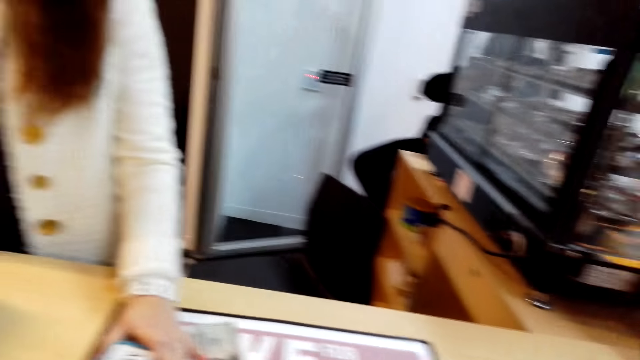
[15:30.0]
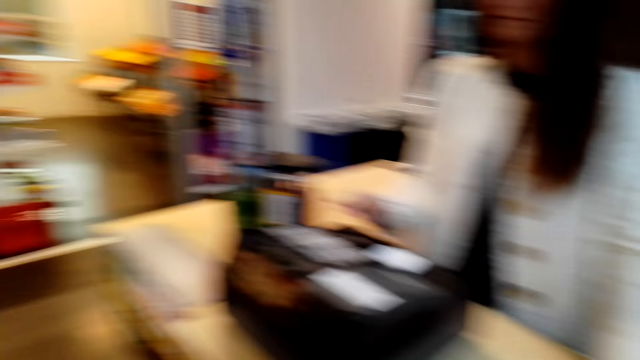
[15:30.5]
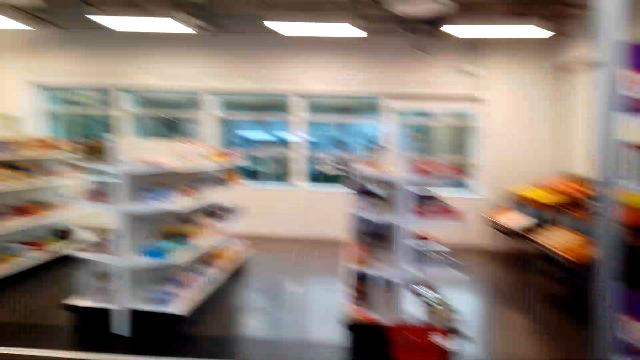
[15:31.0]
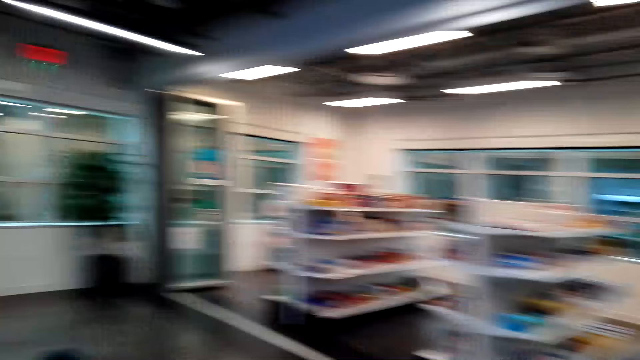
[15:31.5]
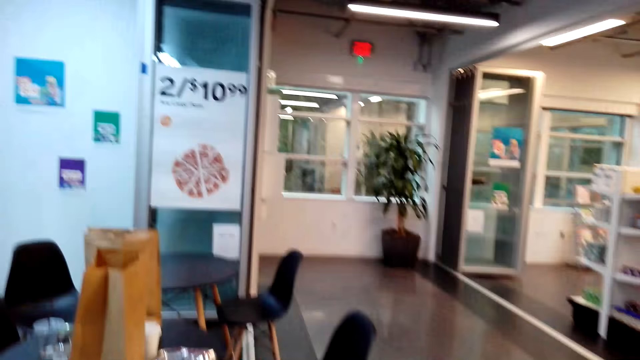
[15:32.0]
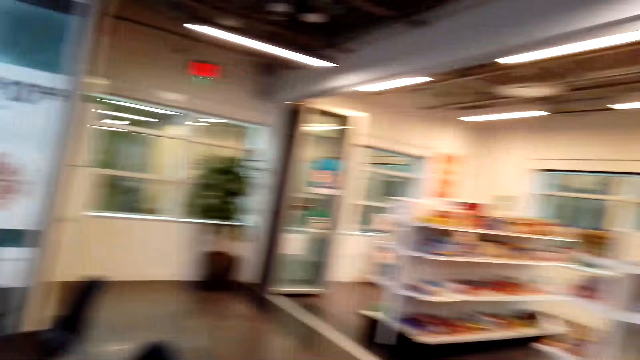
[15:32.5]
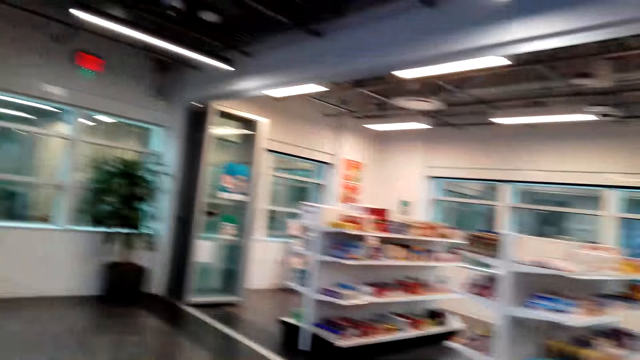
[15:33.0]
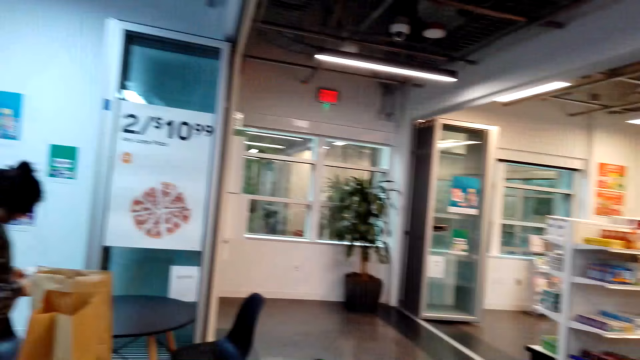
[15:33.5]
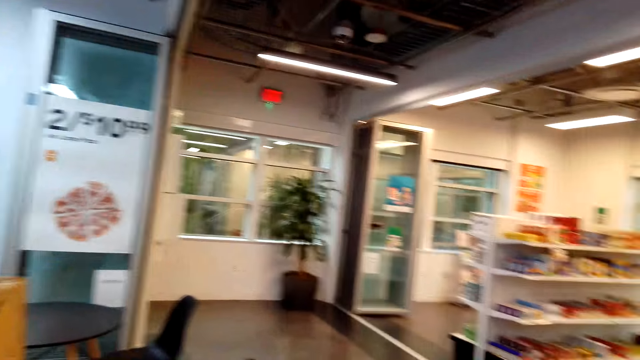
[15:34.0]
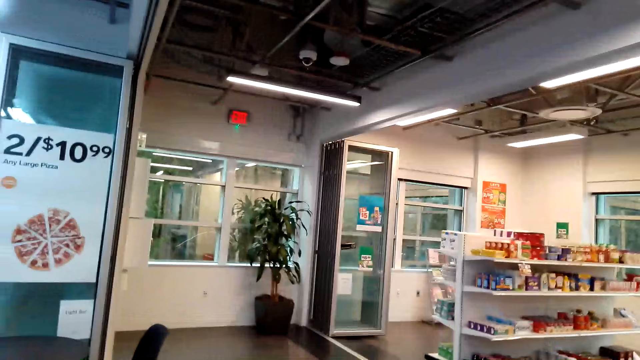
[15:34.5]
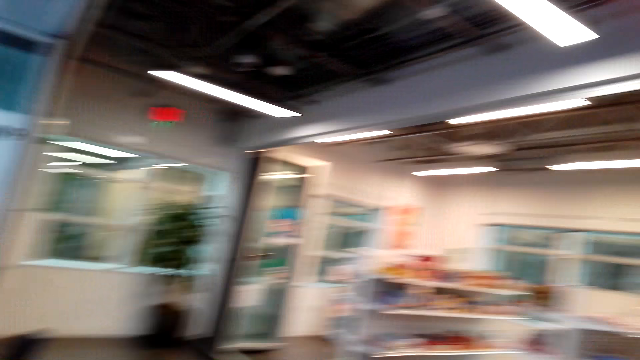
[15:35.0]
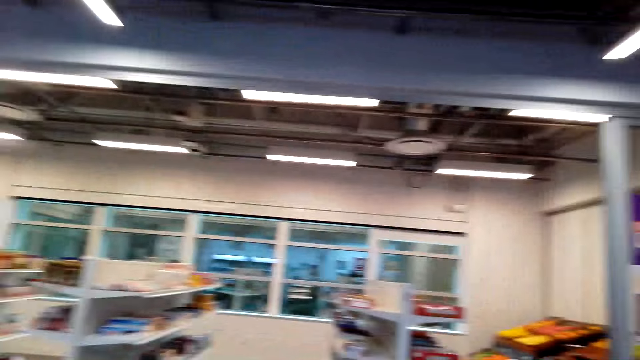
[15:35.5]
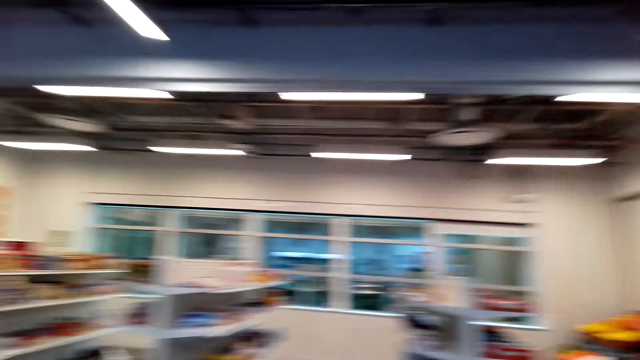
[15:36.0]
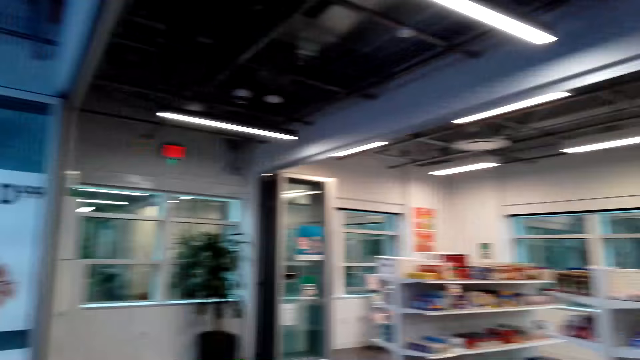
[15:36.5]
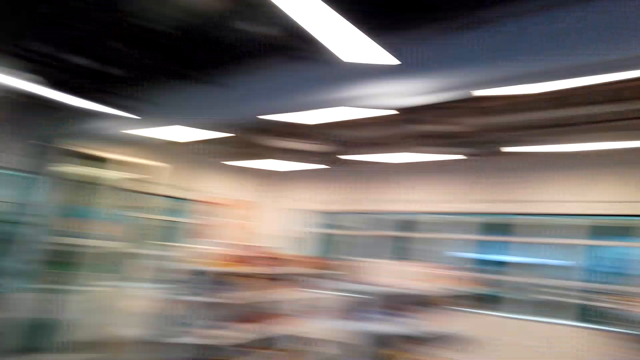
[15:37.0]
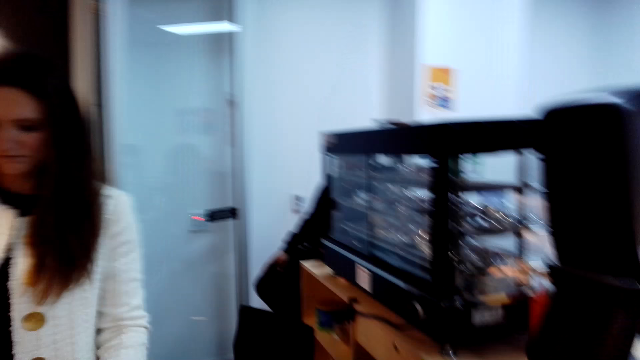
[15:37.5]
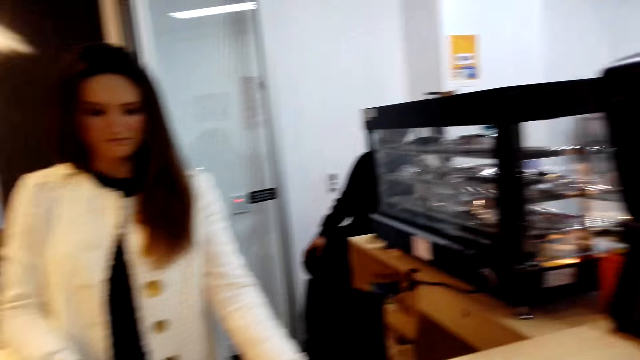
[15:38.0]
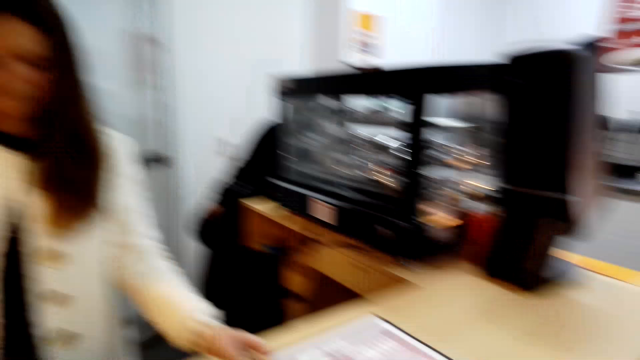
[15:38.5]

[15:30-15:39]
The camera wearer turns around. They interact with a person.

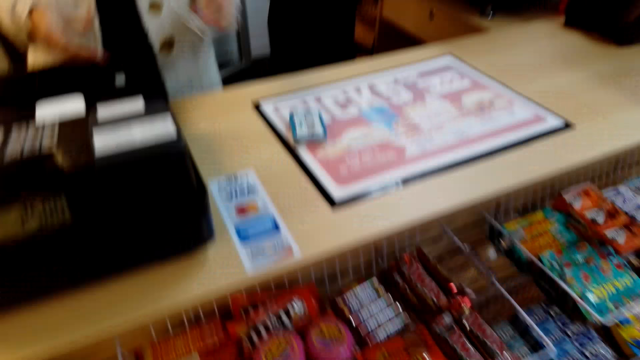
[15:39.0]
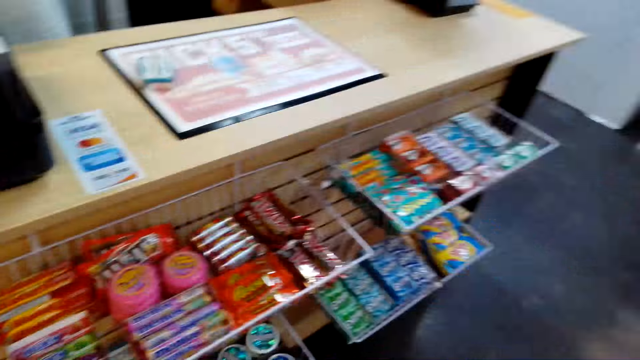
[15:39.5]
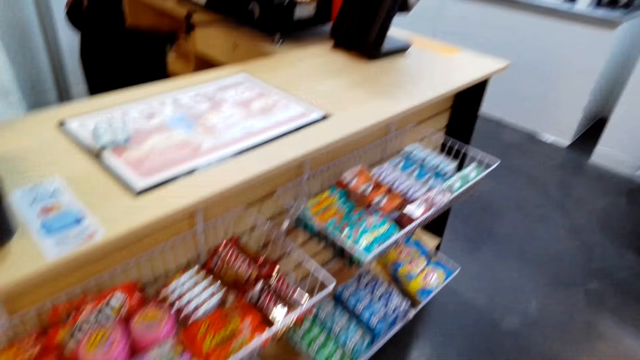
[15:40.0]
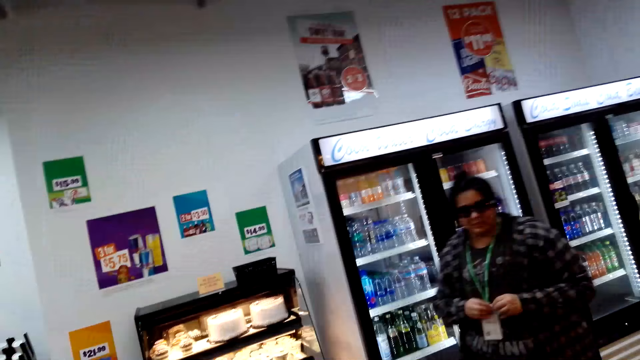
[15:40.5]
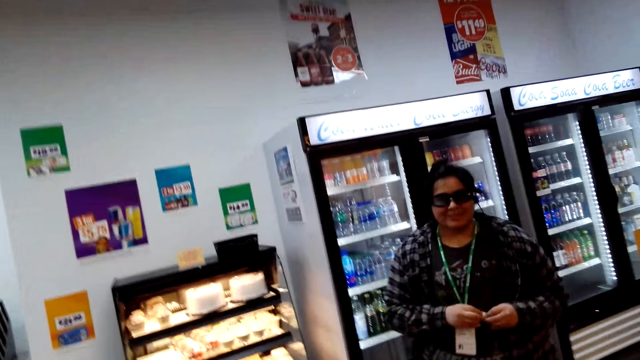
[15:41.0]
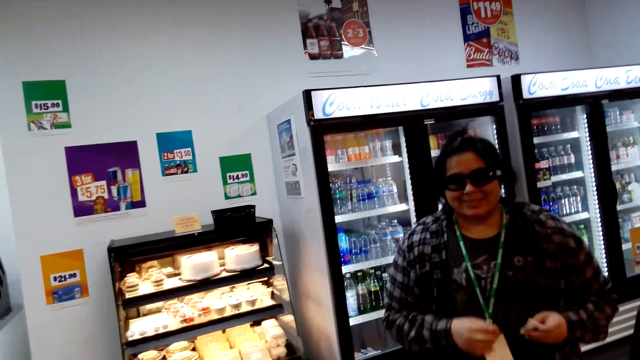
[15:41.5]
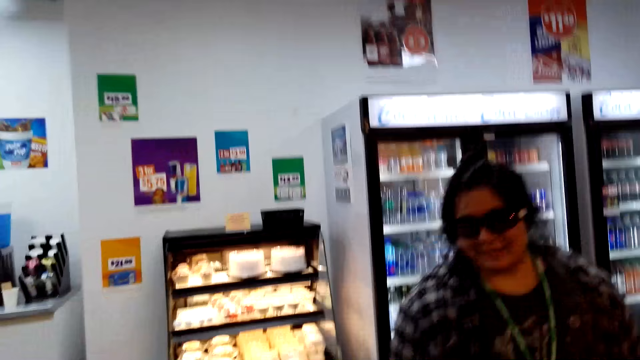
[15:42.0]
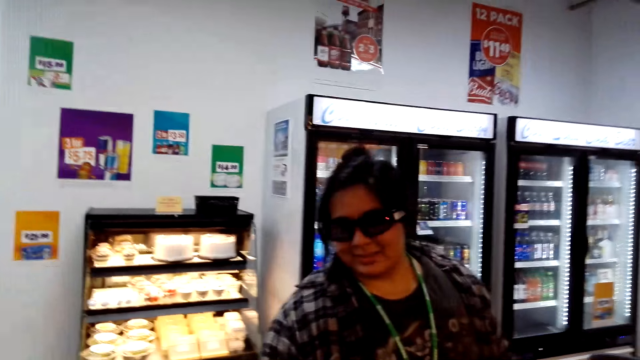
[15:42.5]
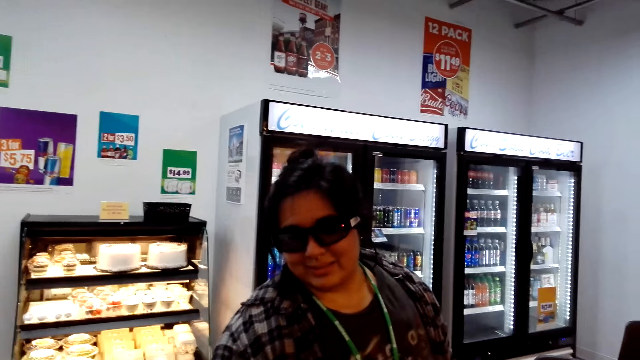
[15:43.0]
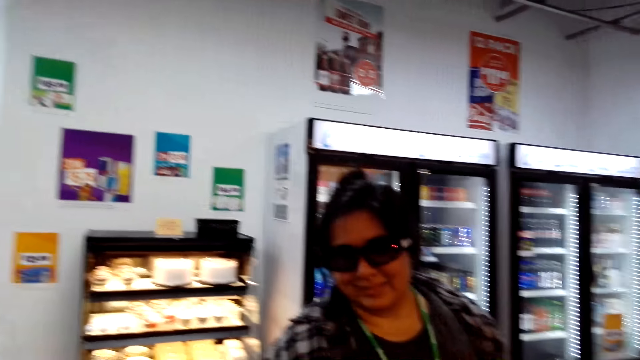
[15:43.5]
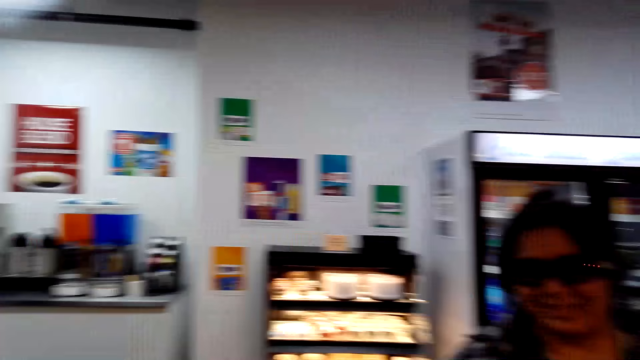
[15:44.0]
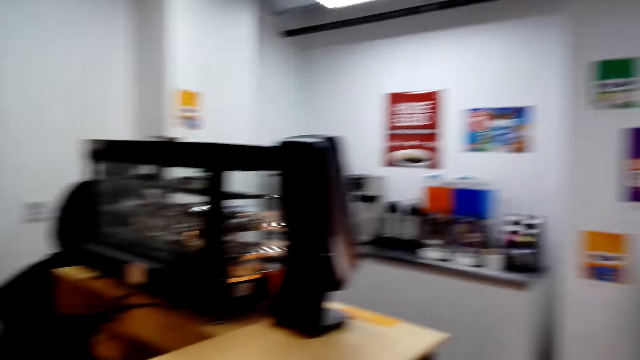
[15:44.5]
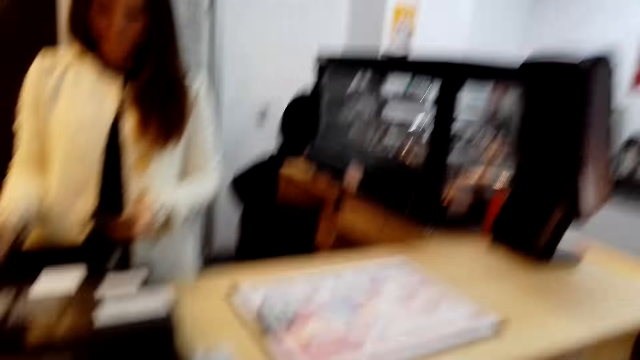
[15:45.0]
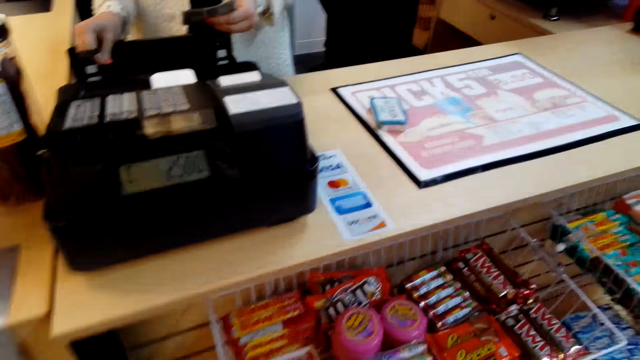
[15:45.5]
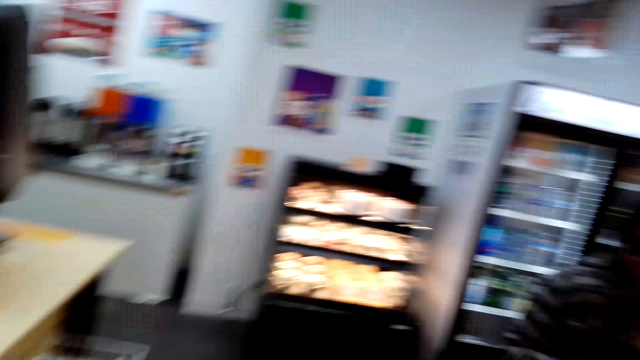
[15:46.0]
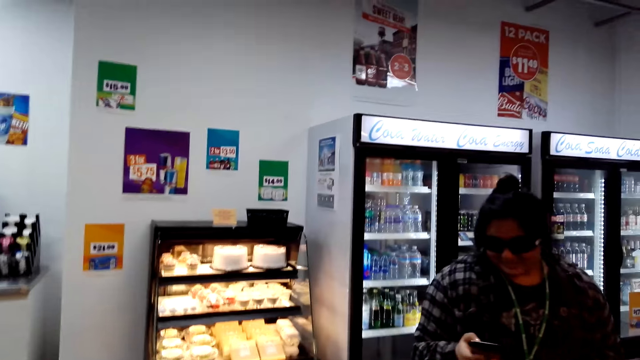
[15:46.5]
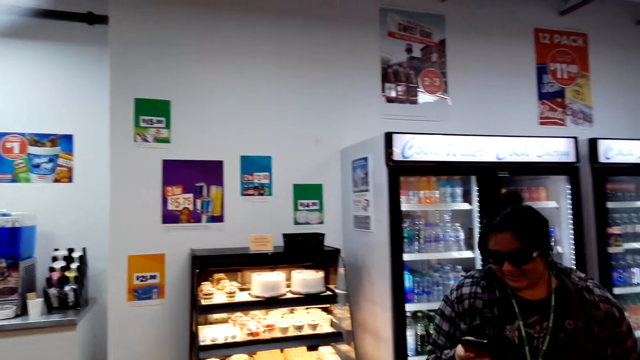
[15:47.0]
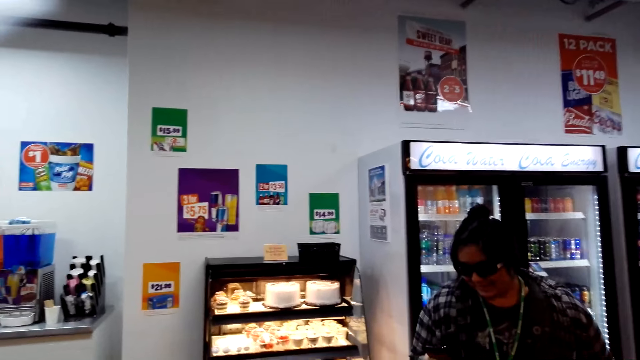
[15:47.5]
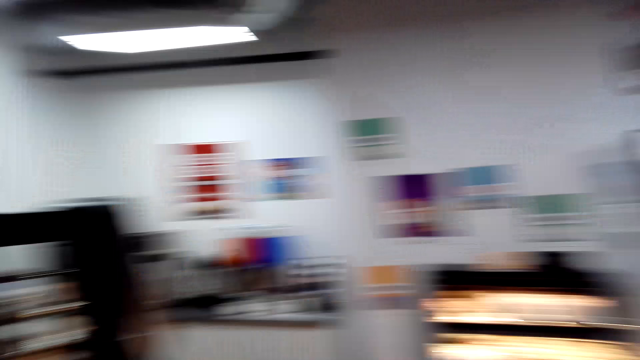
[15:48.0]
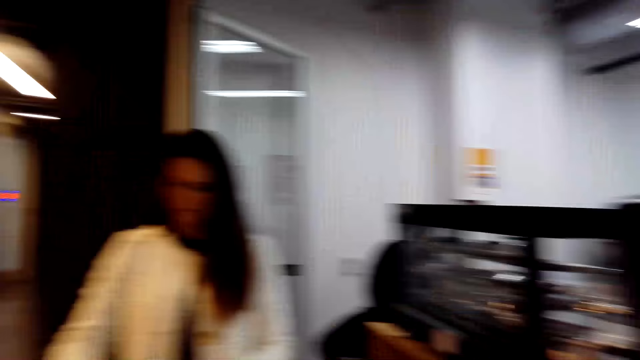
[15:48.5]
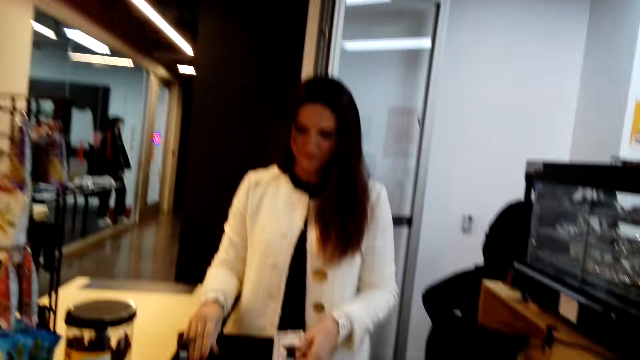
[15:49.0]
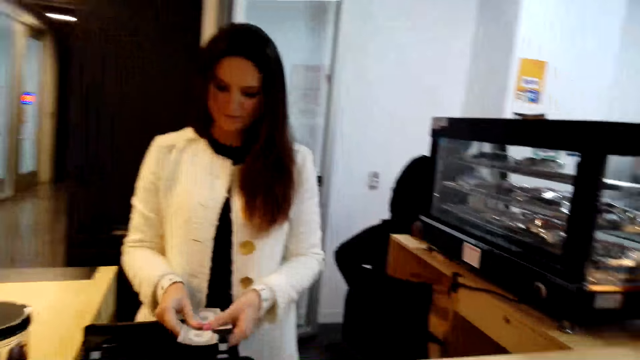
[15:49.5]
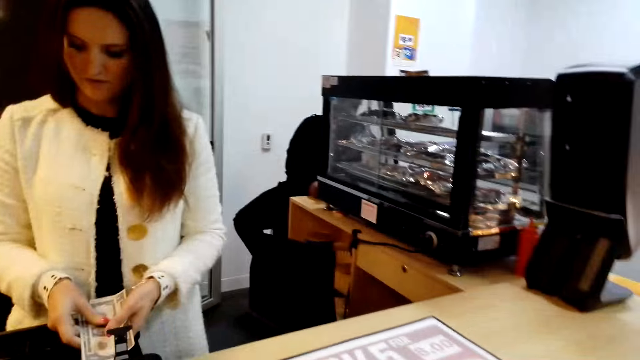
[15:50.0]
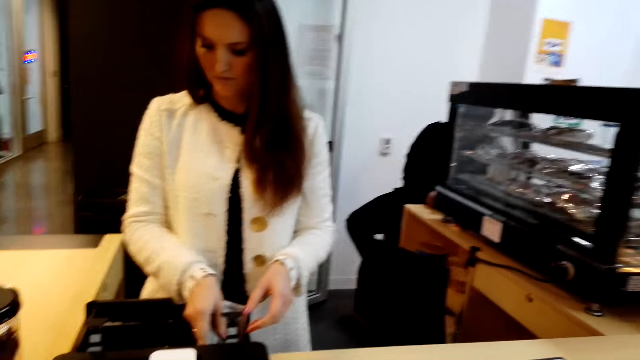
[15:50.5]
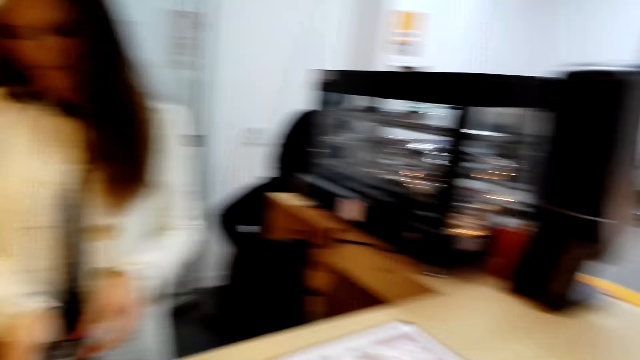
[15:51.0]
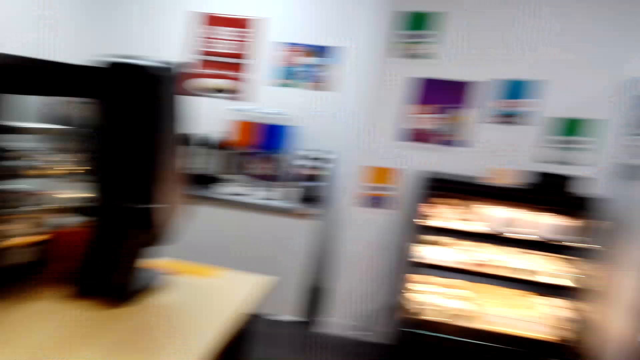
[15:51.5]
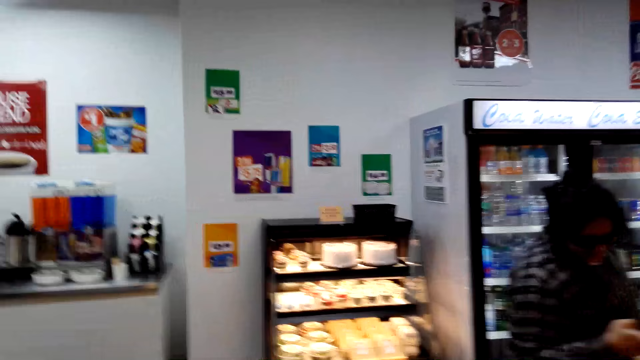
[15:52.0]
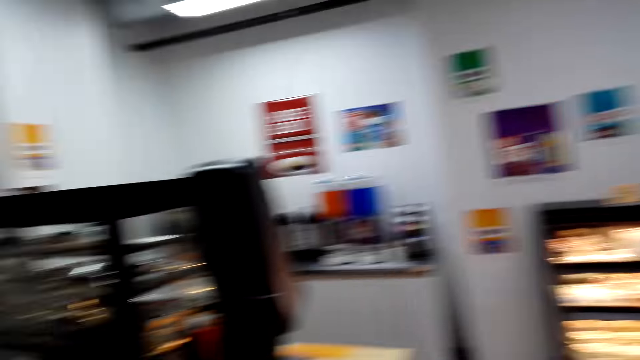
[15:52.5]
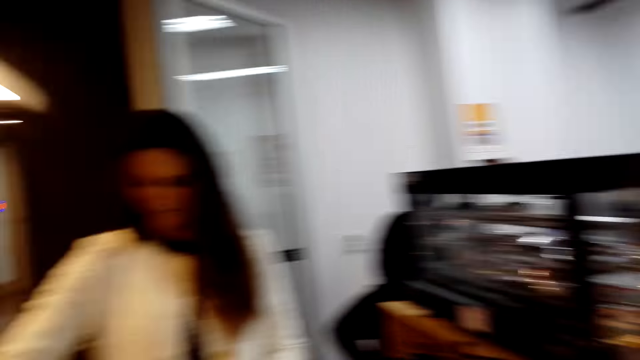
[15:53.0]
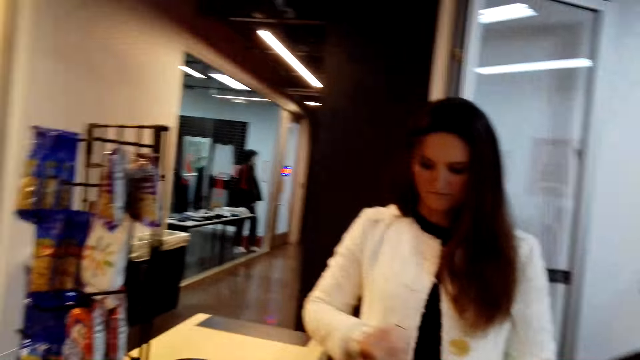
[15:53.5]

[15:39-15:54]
The camera wearer turns around. They interact with the person. They look around.
